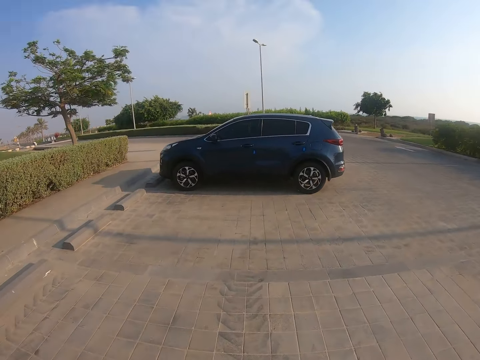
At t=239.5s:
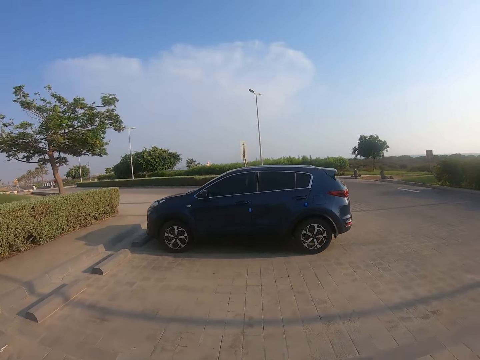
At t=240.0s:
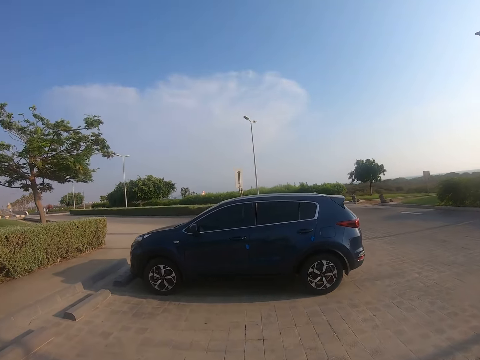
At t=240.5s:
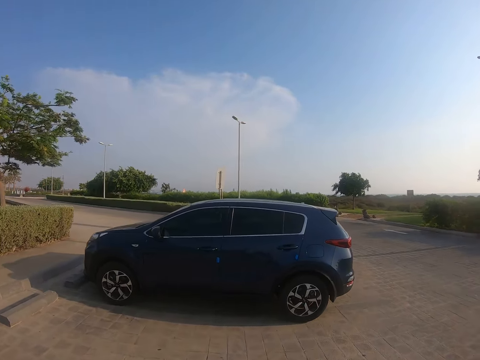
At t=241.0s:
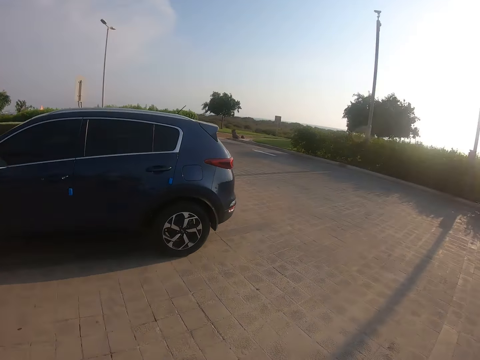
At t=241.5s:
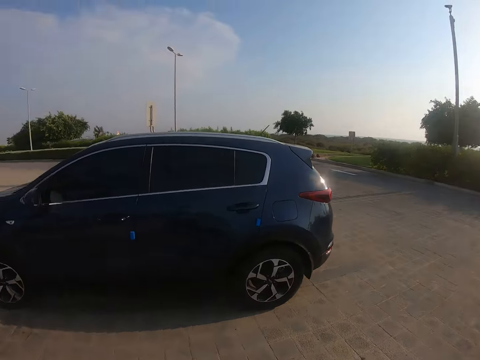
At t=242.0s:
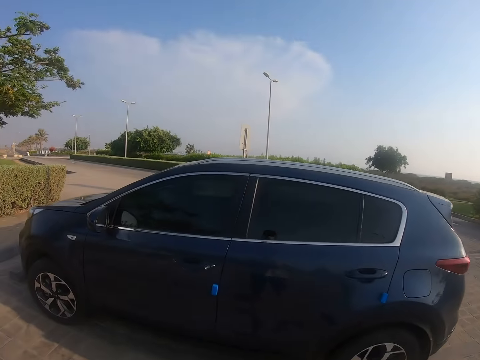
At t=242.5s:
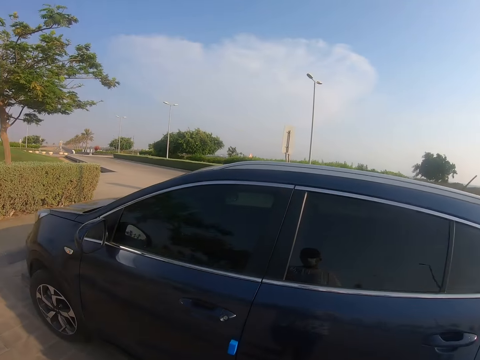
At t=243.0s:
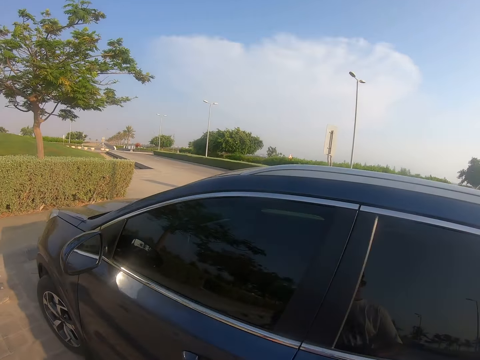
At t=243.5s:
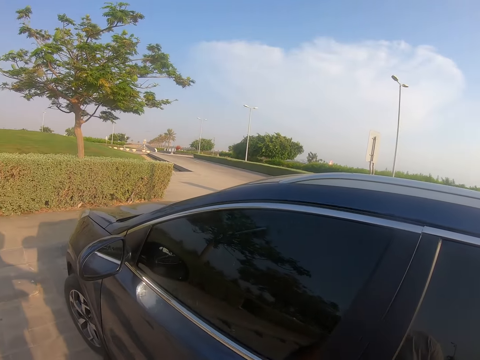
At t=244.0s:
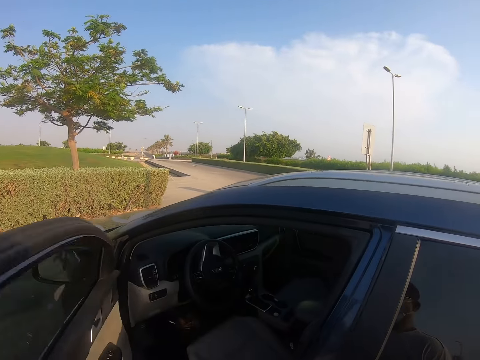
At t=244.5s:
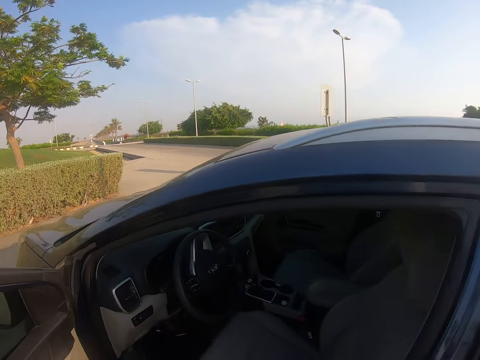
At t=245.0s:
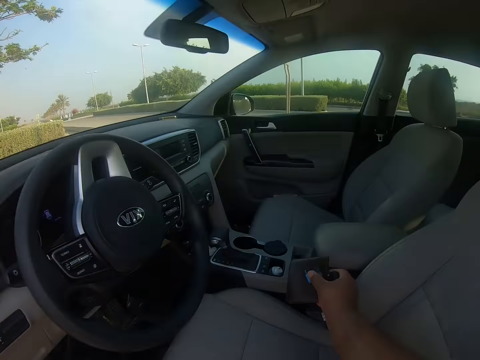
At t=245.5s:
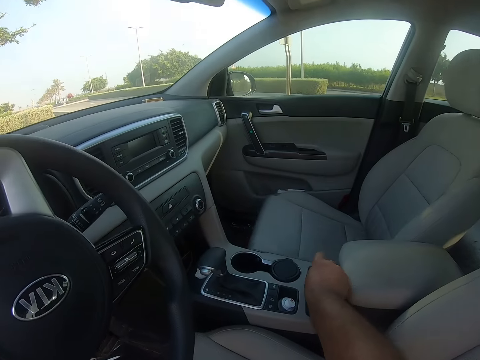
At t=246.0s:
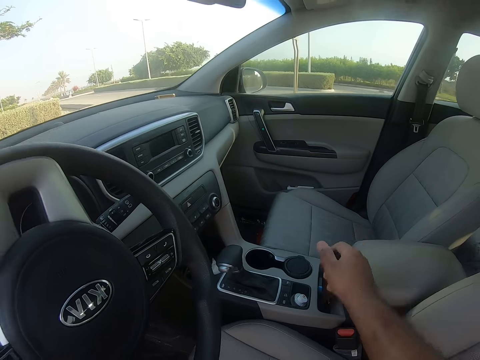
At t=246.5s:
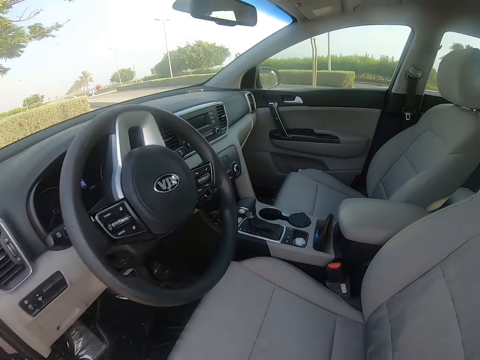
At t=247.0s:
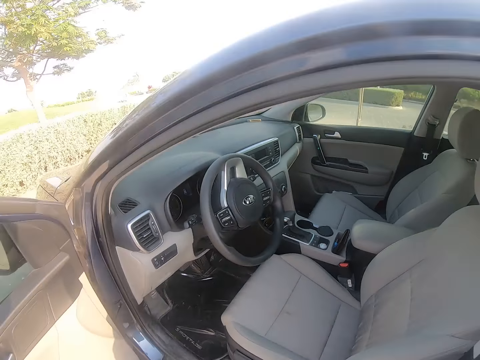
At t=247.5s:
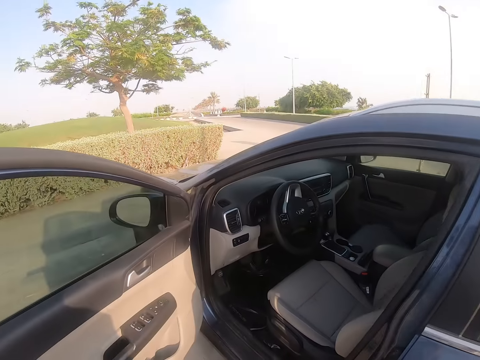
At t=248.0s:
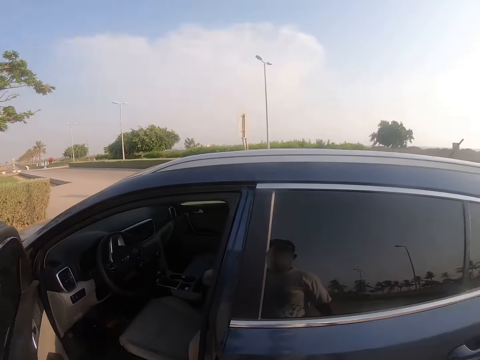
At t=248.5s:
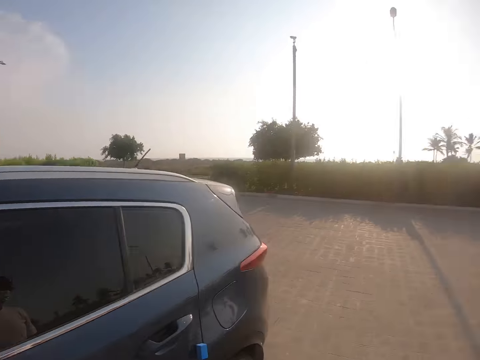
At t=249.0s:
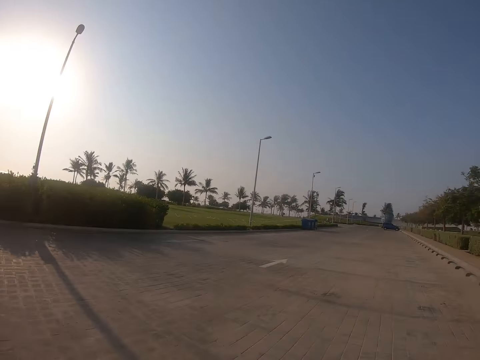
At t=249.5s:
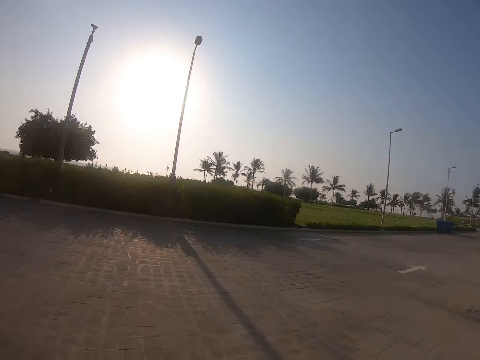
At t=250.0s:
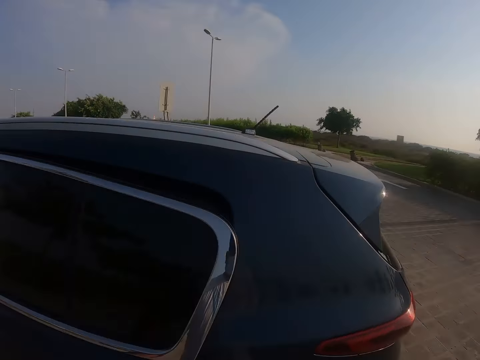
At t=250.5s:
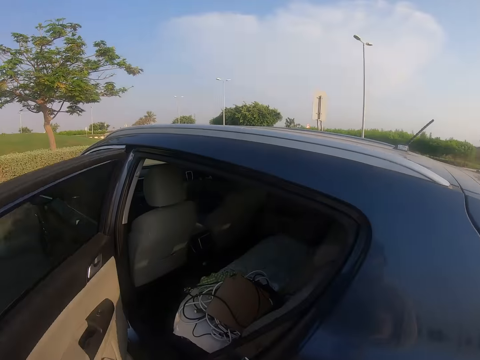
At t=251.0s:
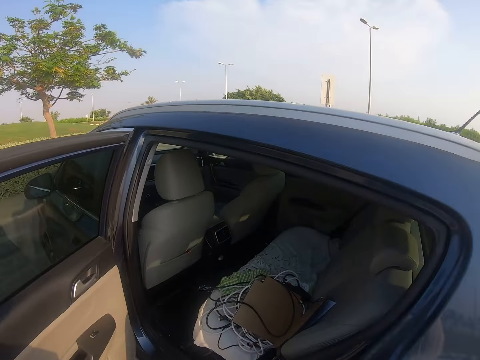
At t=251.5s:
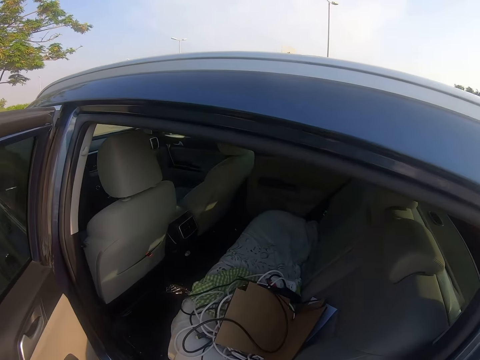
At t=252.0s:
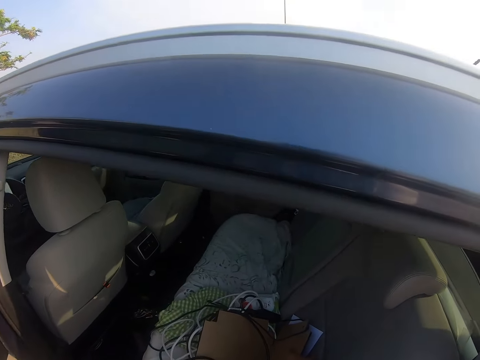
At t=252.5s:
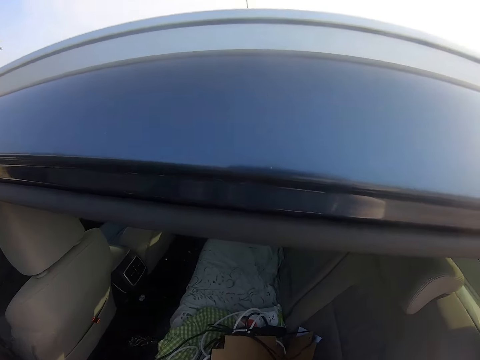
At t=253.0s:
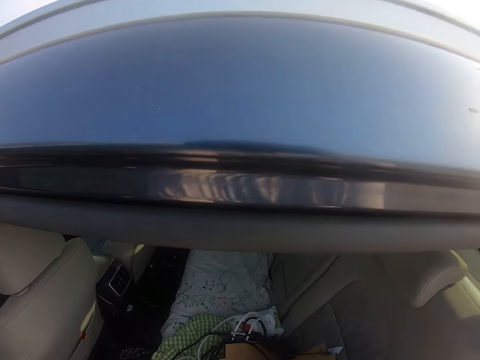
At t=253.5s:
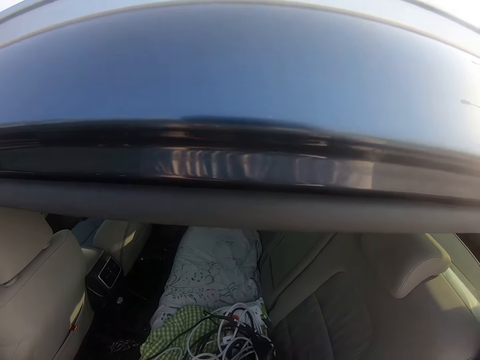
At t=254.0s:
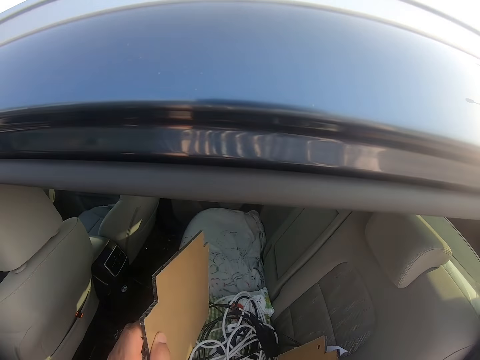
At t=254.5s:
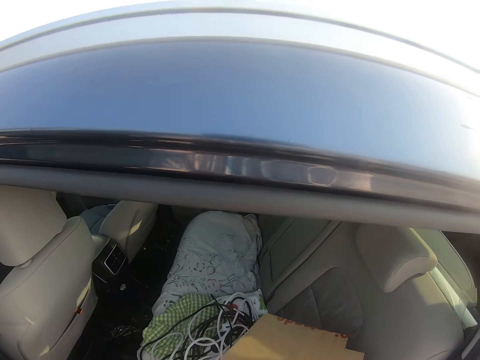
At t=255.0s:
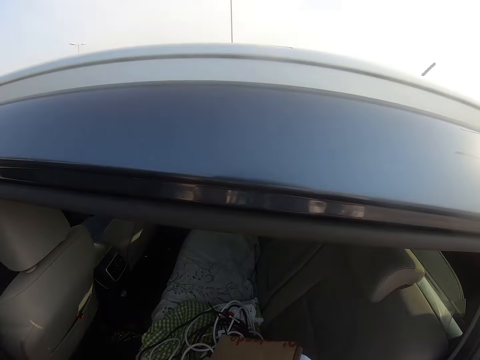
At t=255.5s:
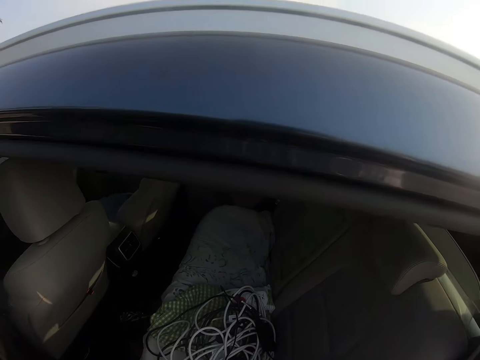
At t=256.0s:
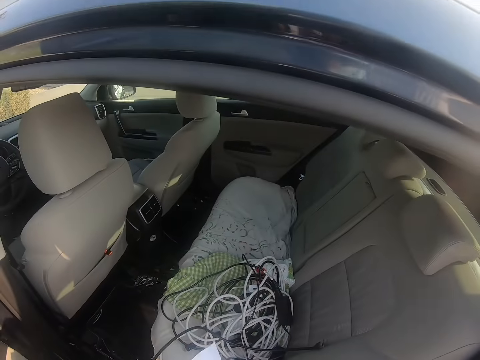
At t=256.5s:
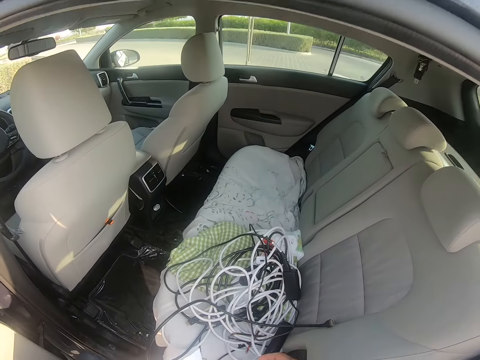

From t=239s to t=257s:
The camera wearer looks around the parking lot. They walk in the parking lot. They open the car door, put the phone in the car, and close the car door. They look around the parking lot. They open the car door. They look inside the car. They pick up the pieces of wood or the cardboard. They hold the pieces of wood.

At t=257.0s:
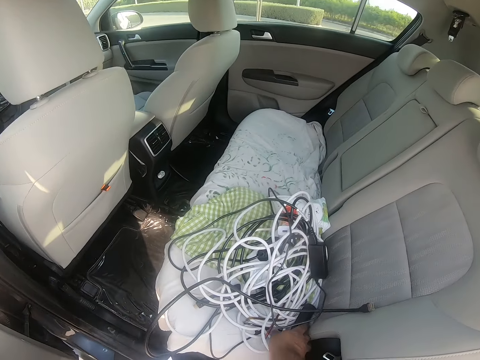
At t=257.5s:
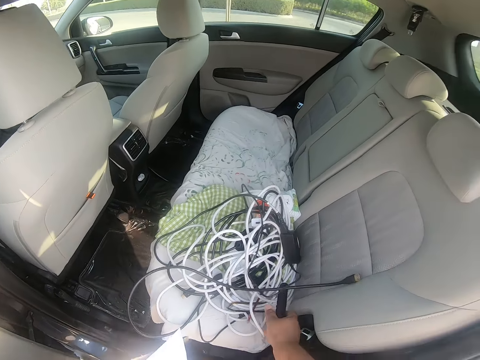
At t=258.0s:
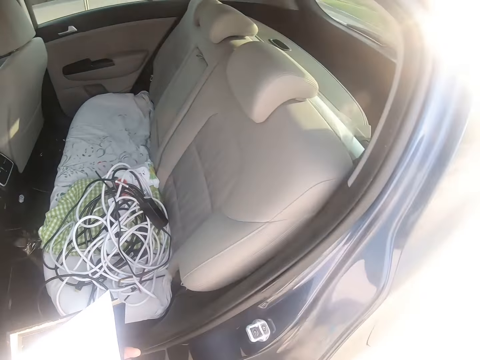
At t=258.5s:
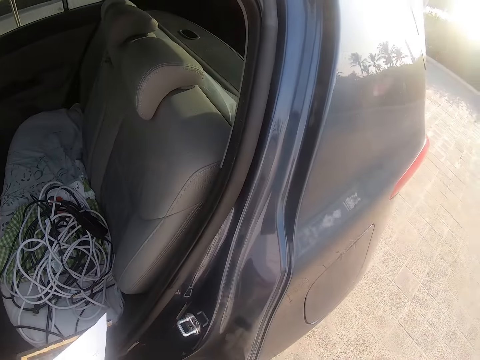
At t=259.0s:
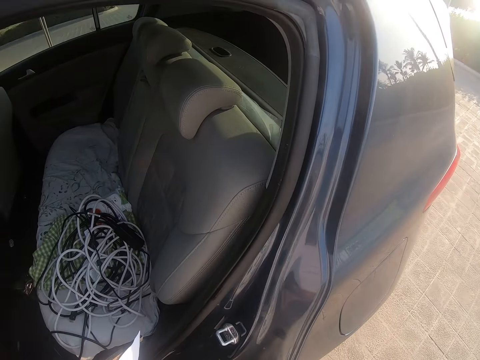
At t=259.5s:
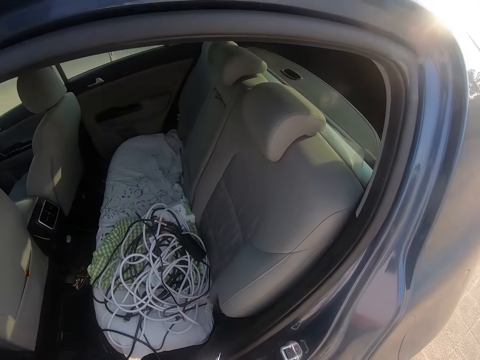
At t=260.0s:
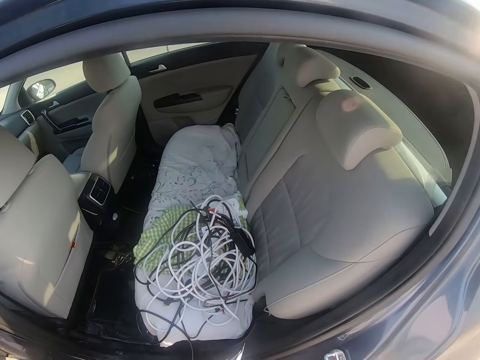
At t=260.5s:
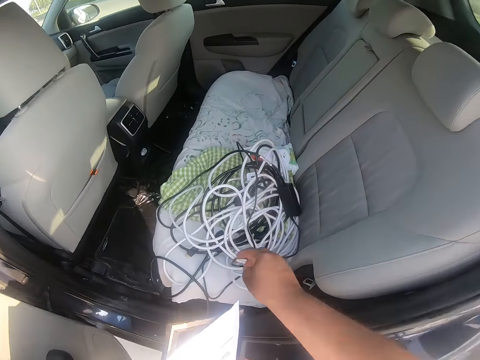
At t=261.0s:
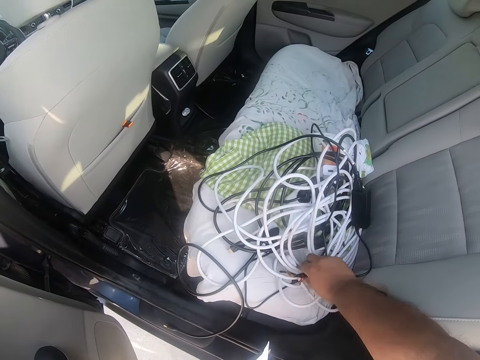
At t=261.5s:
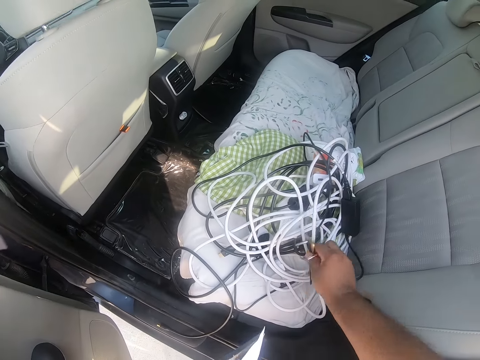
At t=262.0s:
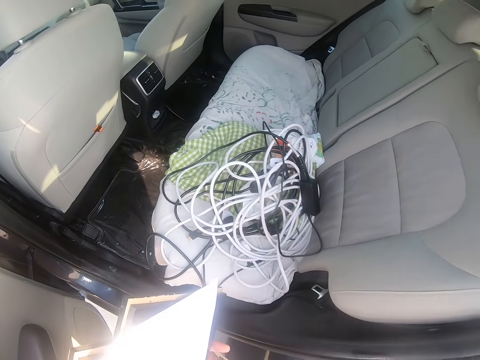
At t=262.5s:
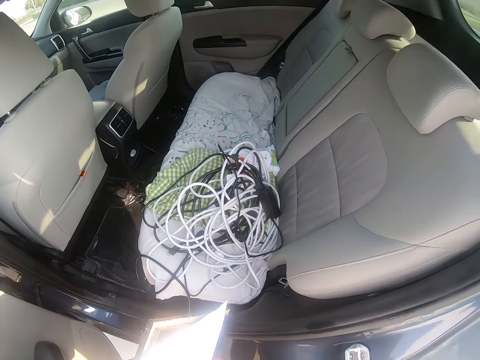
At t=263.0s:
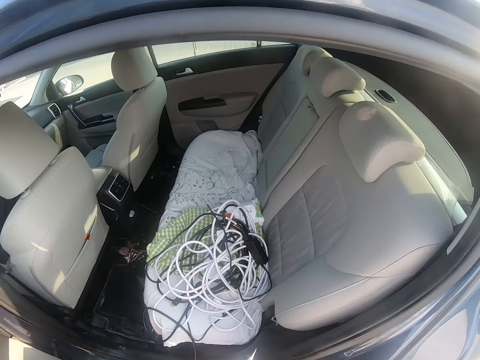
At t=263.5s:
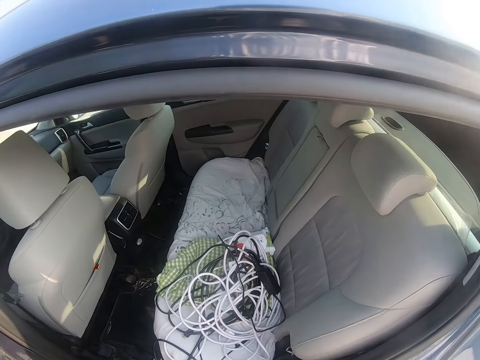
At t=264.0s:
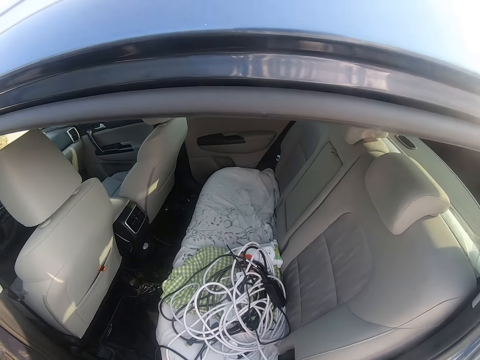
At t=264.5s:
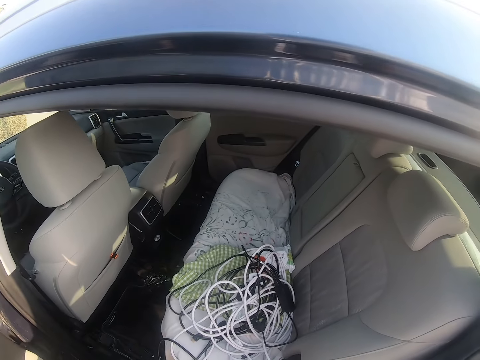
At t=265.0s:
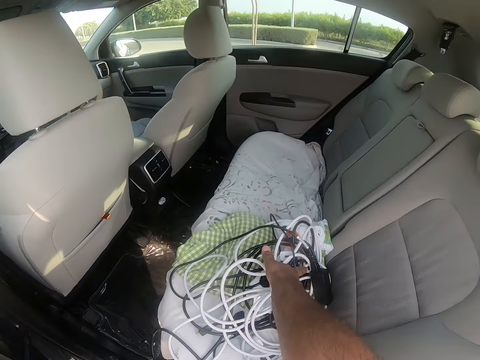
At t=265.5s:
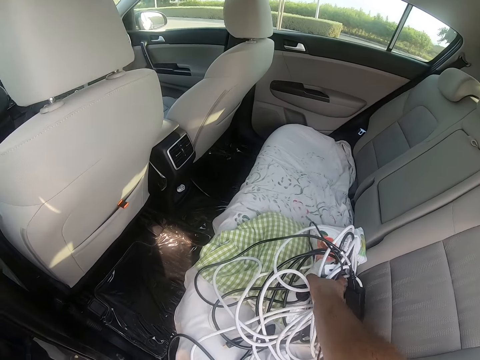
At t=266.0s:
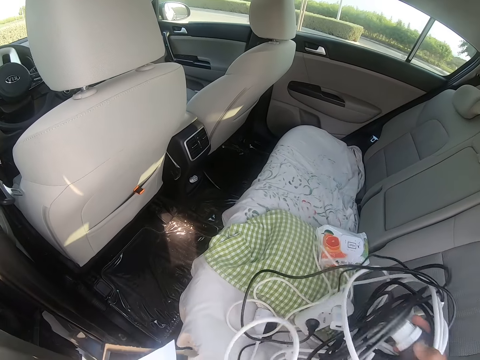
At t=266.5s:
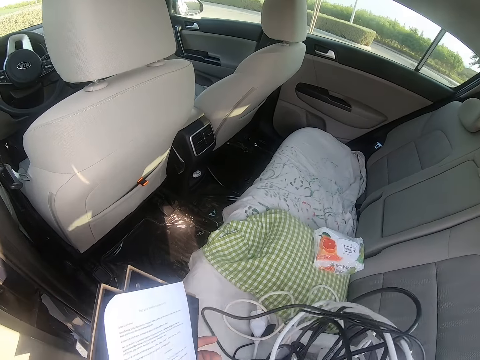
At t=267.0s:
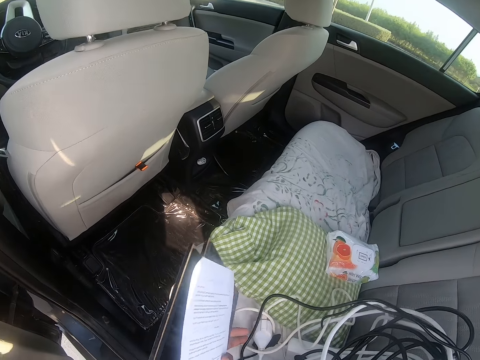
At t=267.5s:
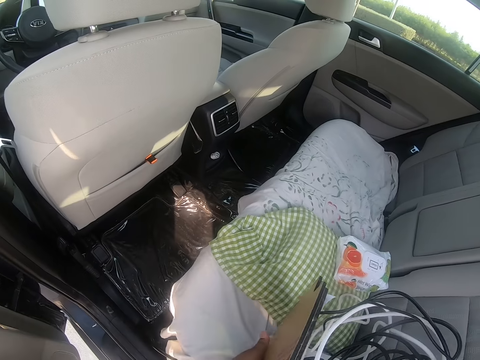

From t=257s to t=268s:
The camera wearer picks up the remote. They hold the remote. They pick up the cable. They look at the wires. They pick up something. They look at the wires. They pick up the wires.
